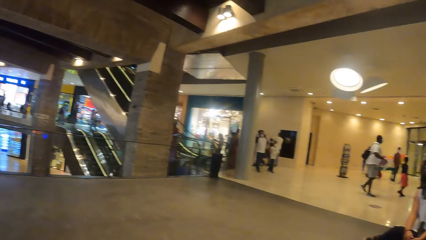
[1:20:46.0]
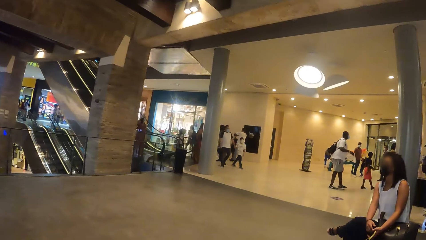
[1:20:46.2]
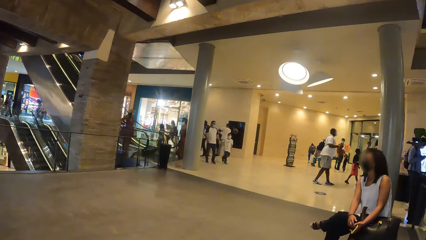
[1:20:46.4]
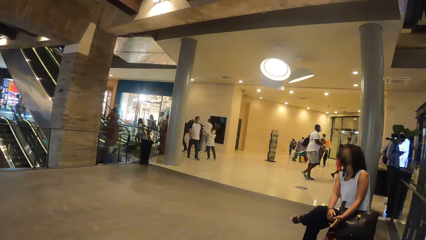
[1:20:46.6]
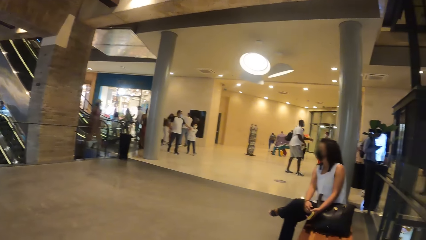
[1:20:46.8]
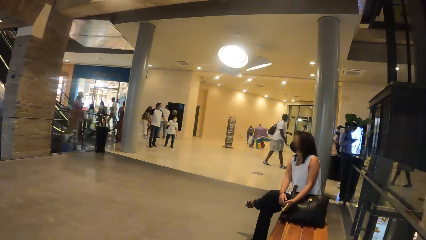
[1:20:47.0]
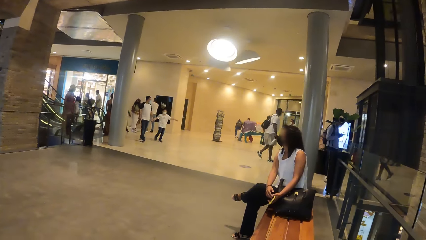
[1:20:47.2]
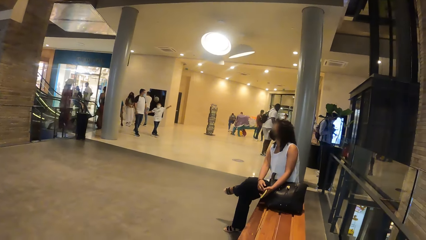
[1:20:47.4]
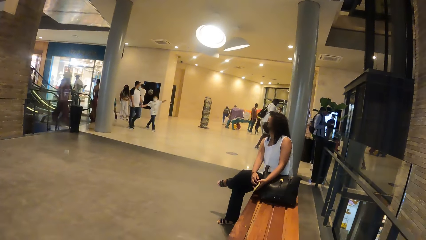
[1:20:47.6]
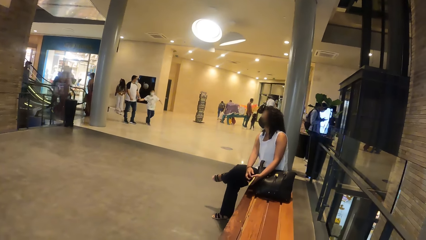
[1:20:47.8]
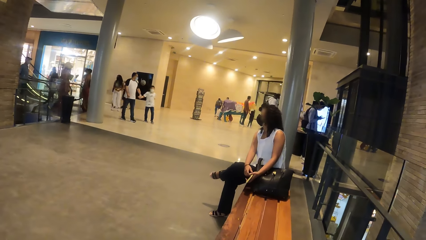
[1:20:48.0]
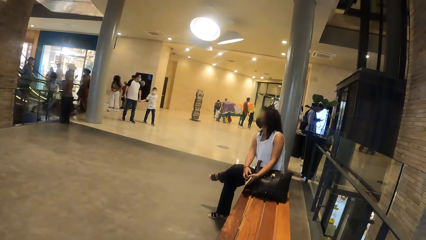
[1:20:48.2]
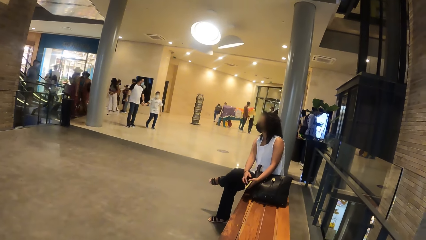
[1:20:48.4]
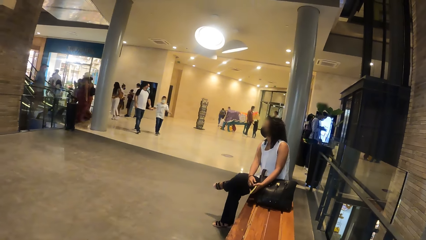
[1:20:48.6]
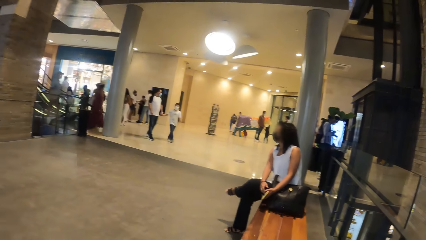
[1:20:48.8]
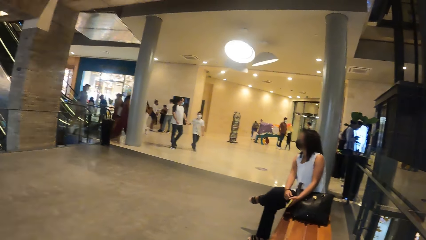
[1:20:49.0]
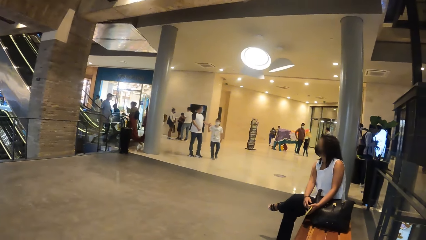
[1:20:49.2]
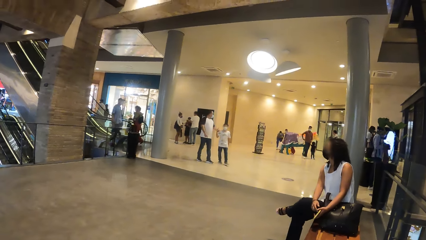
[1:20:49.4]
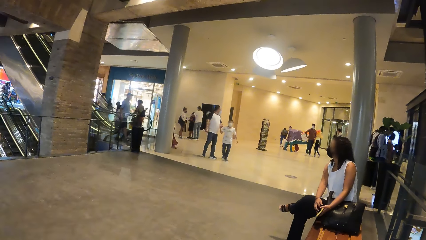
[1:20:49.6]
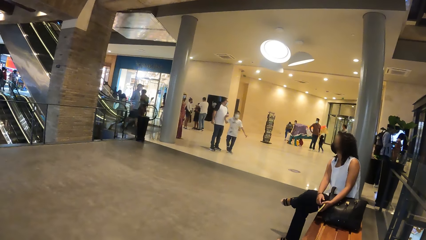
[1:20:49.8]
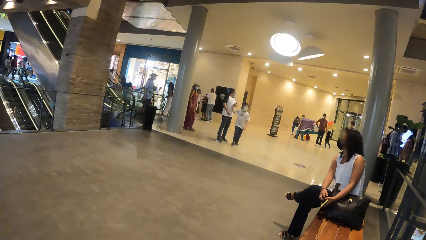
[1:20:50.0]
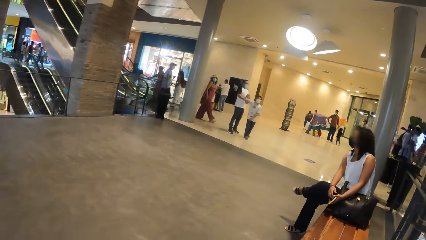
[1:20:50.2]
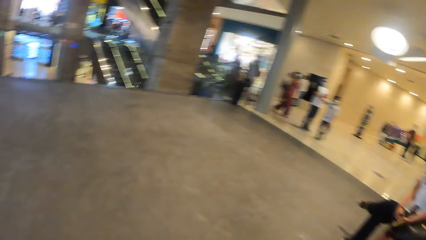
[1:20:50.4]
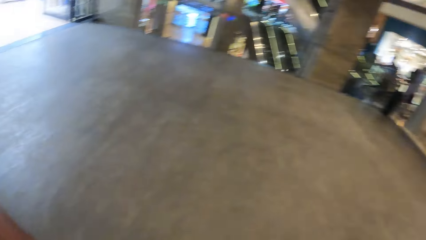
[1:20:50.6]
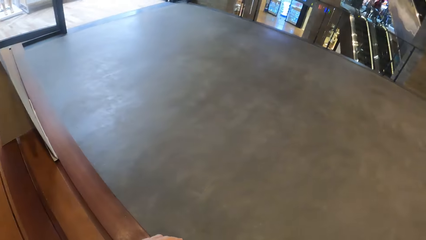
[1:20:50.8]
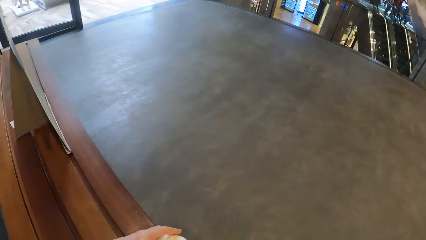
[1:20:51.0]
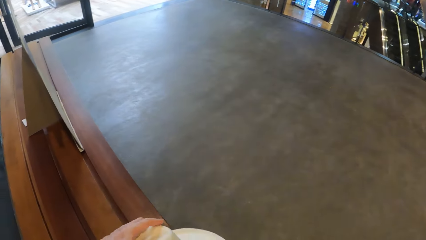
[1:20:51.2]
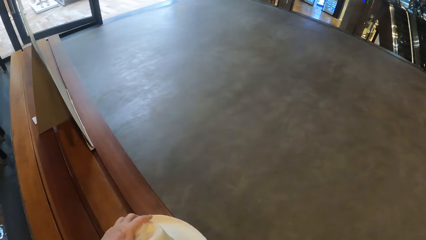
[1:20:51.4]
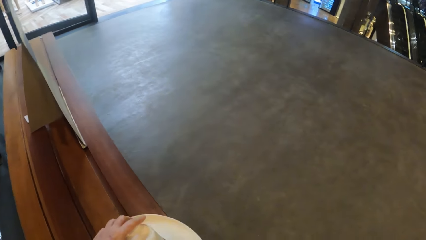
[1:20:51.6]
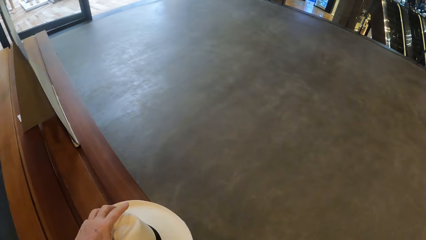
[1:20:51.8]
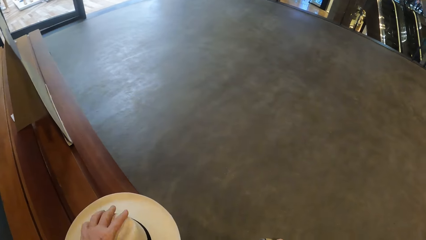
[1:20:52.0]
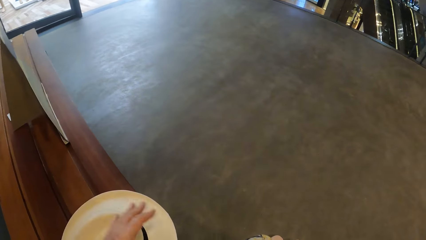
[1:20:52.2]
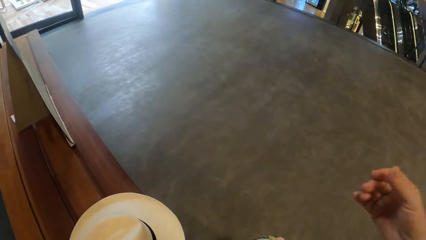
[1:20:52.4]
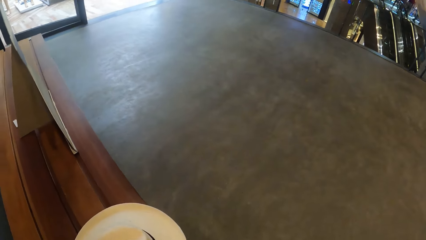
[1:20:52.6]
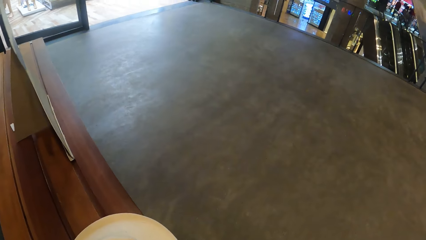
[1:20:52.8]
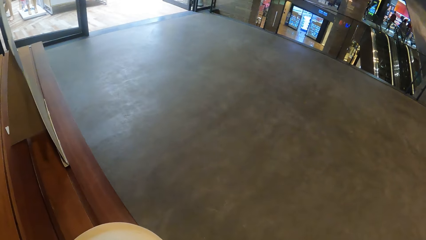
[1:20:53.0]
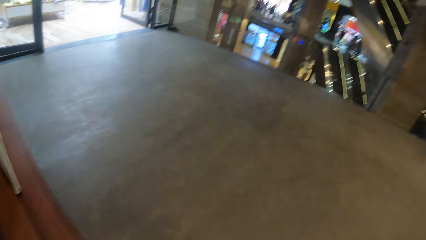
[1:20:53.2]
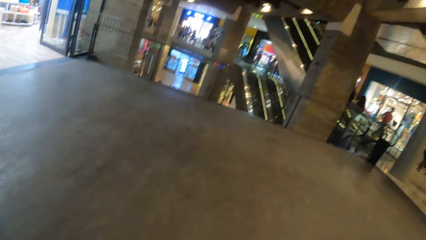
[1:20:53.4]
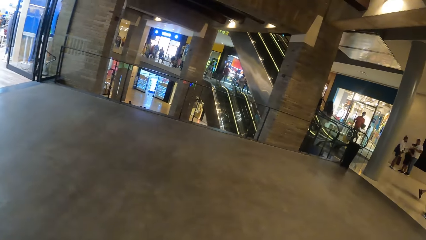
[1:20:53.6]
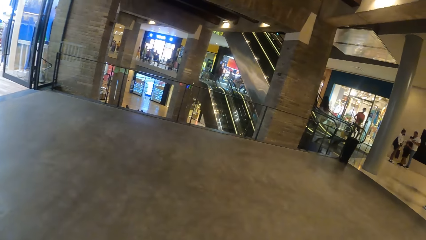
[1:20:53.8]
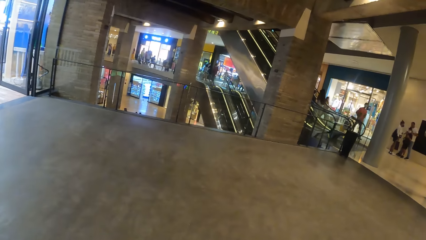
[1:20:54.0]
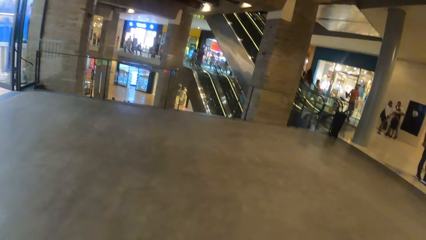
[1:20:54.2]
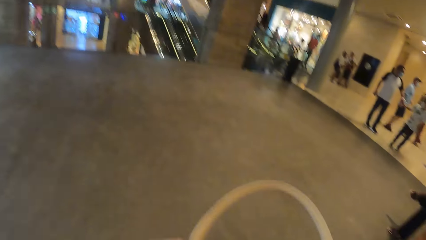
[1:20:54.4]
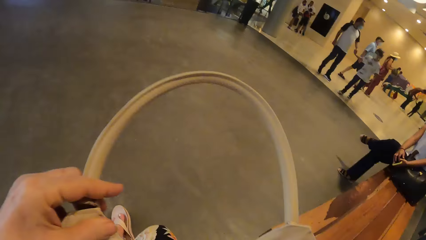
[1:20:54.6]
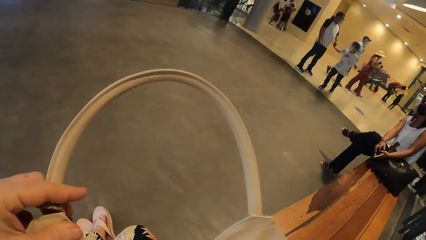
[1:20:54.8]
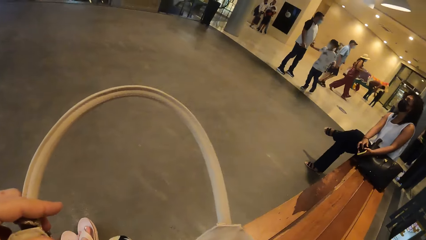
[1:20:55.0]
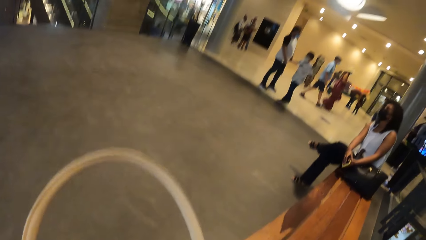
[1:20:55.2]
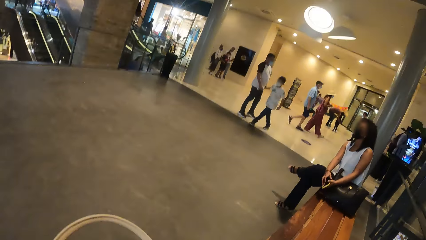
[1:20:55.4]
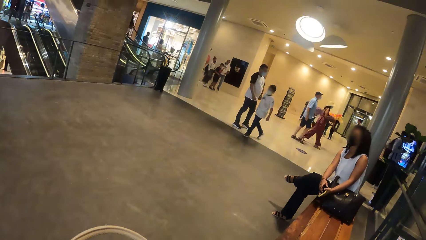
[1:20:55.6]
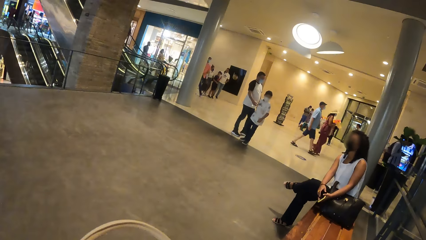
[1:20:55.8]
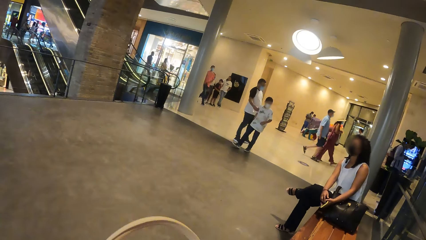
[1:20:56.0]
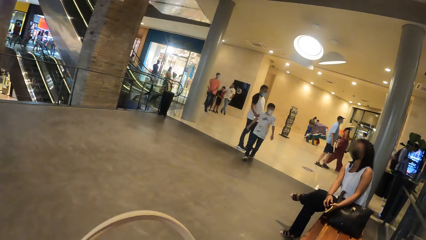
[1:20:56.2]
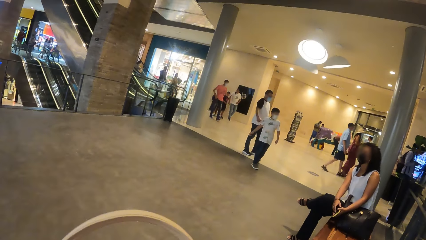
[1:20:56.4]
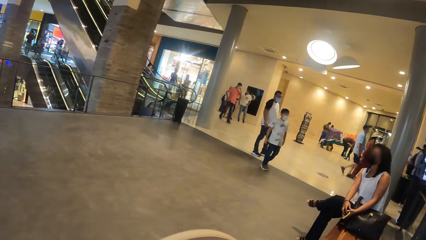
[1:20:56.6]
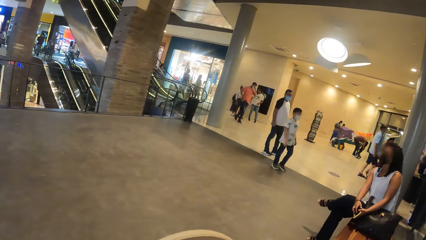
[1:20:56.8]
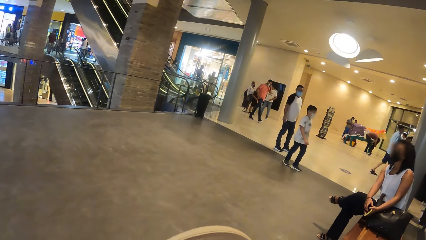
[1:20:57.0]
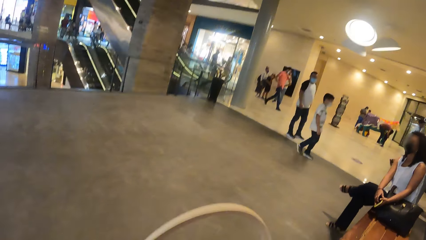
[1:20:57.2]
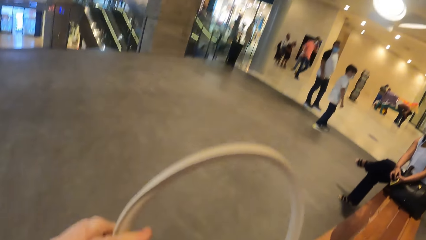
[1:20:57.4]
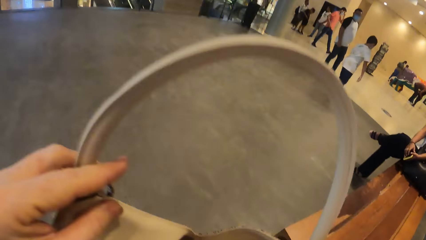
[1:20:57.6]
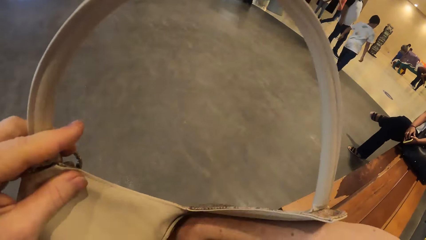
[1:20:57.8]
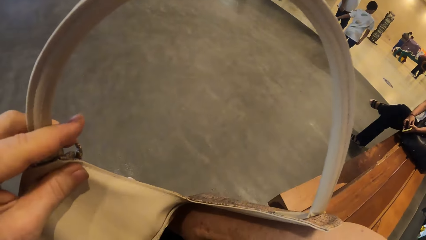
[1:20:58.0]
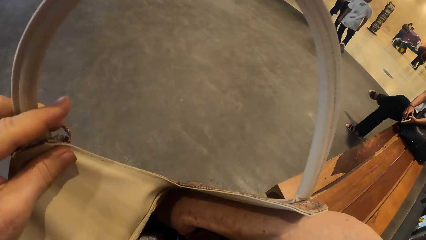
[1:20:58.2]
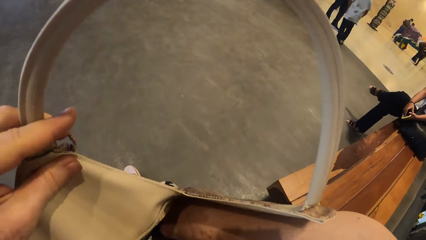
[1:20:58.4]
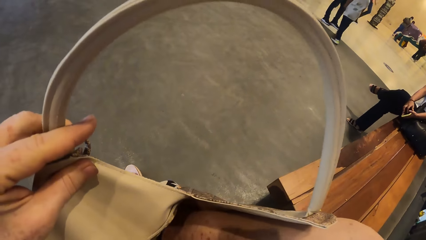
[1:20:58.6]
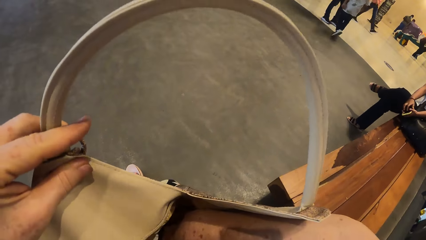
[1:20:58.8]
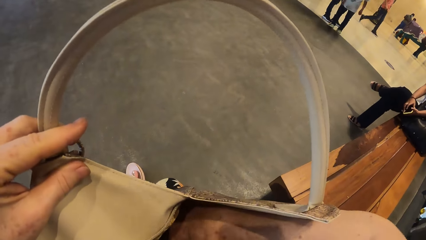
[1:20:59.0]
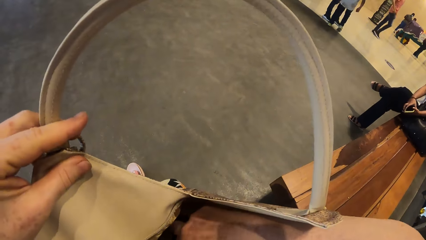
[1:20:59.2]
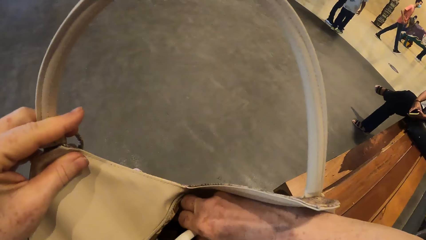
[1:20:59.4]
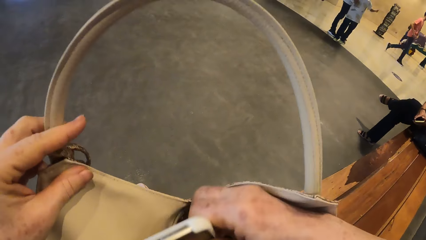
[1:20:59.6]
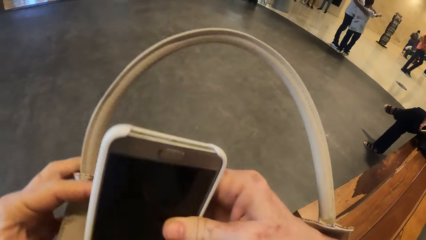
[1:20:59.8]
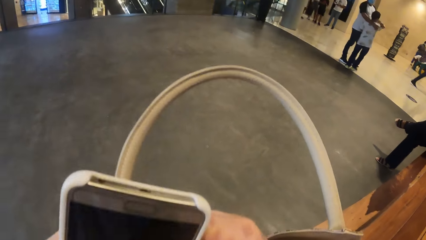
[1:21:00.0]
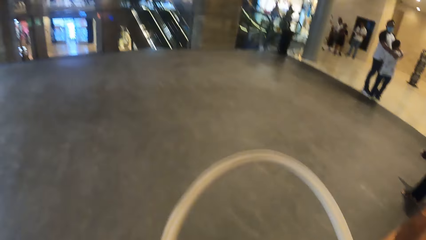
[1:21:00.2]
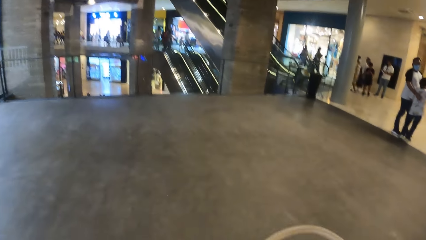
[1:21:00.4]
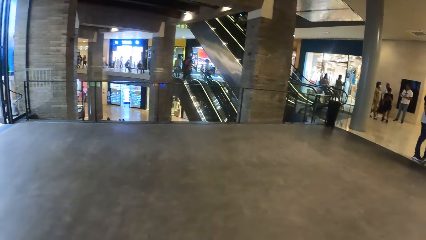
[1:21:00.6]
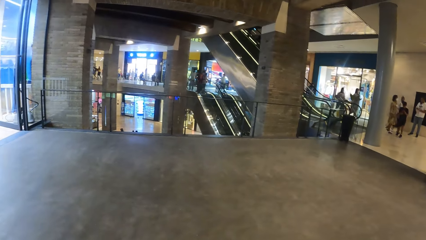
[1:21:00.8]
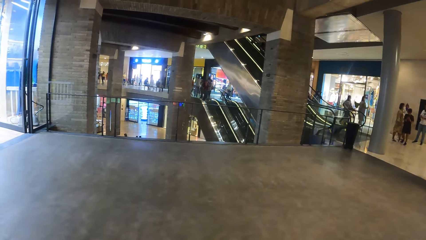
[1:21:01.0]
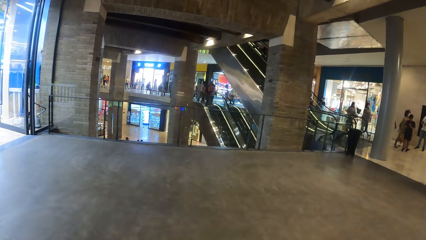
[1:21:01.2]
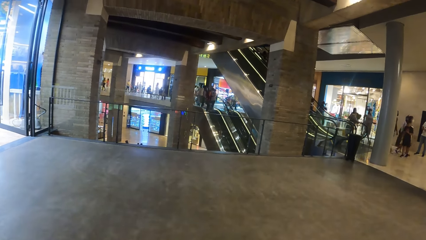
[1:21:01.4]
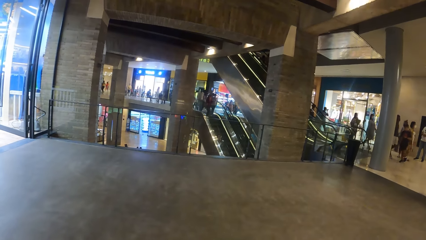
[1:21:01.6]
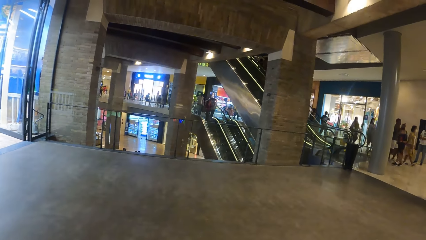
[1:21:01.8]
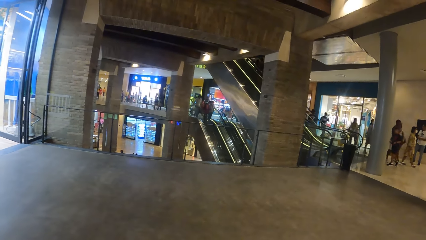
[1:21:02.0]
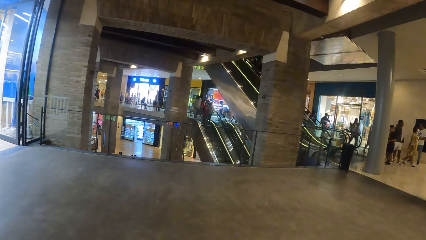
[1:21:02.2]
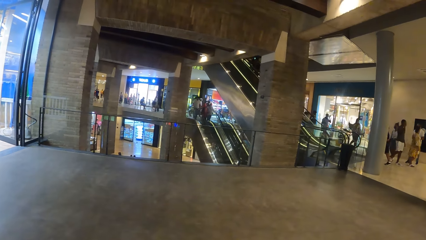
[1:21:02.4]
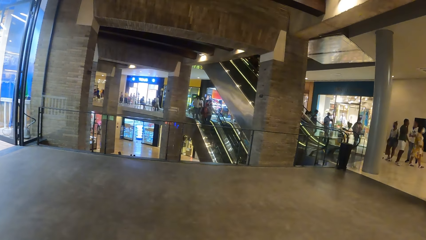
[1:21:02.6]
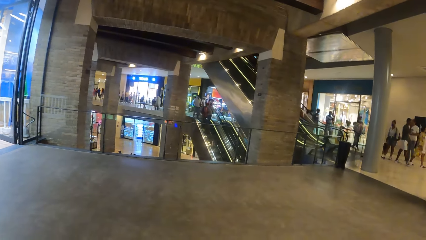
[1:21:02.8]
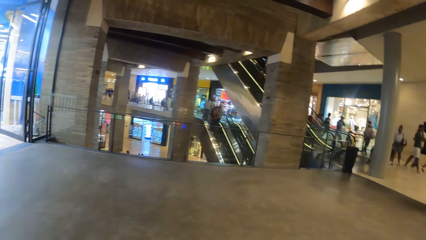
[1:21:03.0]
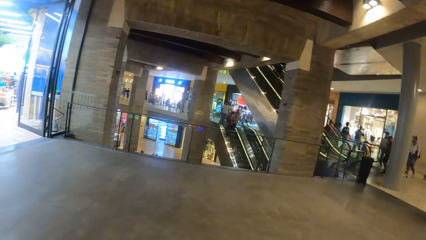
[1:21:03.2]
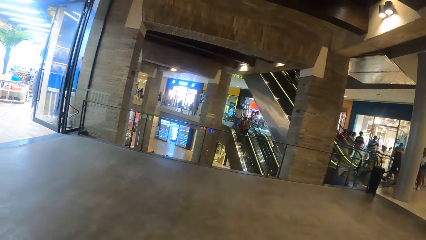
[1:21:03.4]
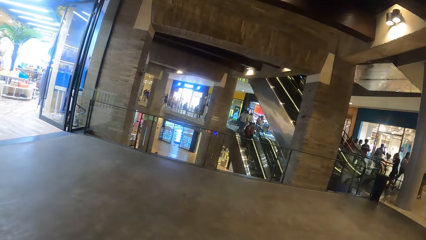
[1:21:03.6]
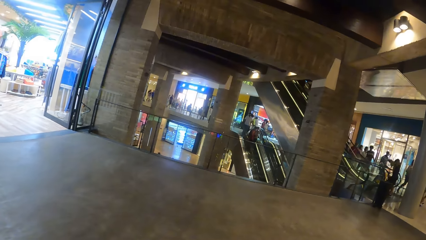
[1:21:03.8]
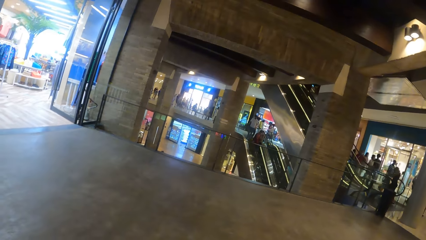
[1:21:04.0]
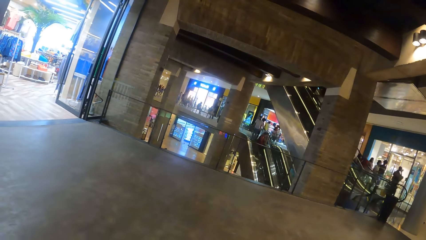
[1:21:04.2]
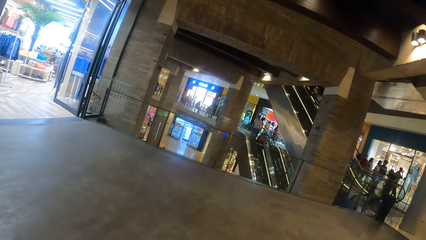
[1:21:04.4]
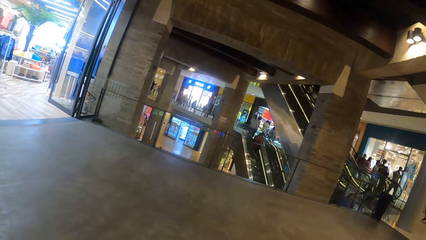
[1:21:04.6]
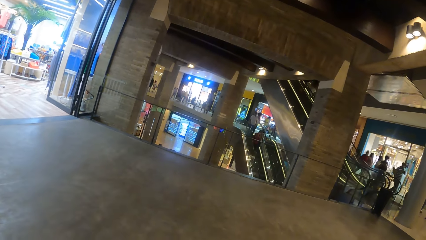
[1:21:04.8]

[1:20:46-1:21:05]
The camera wearer moves a hat on the bench. She searches inside a bag. She holds a handbag with her left hand. She scrabbles the bag with her right hand. She brings out a phone from the bag with her right hand. She looks around.
